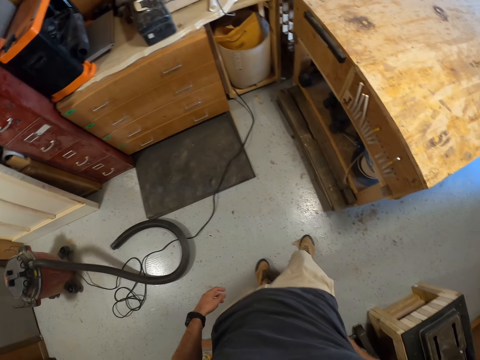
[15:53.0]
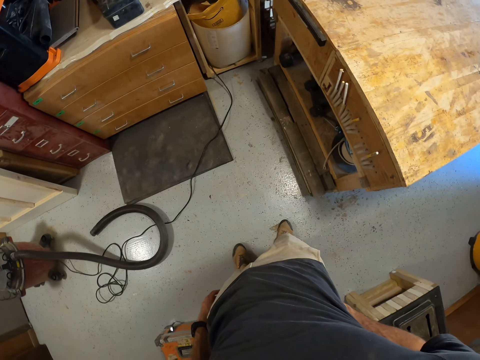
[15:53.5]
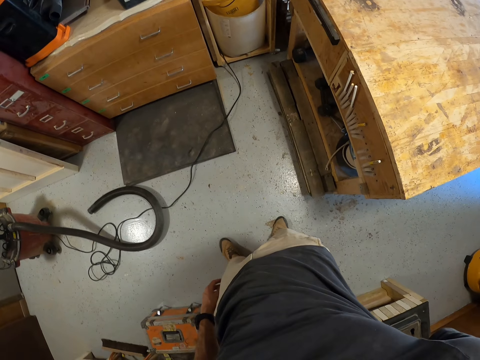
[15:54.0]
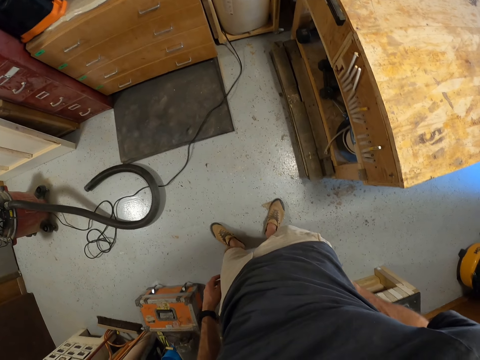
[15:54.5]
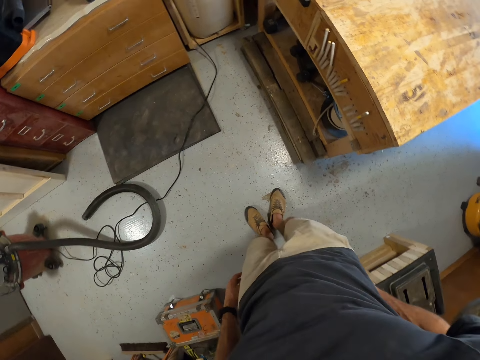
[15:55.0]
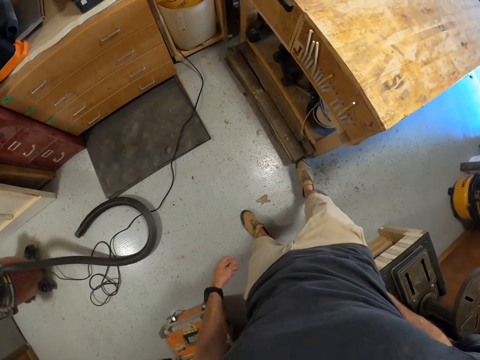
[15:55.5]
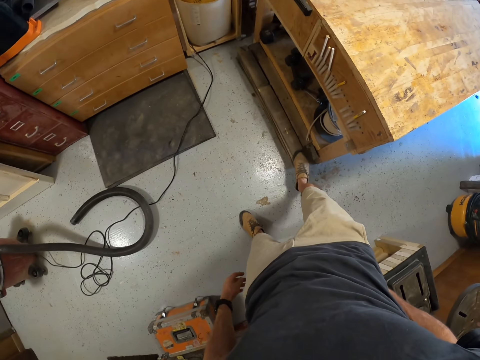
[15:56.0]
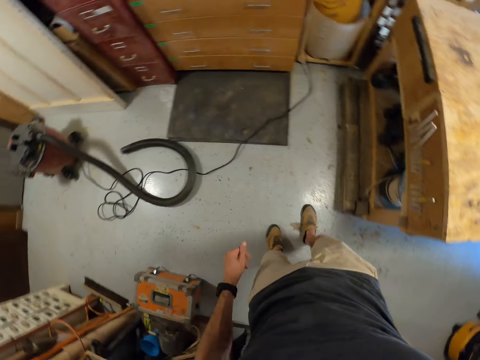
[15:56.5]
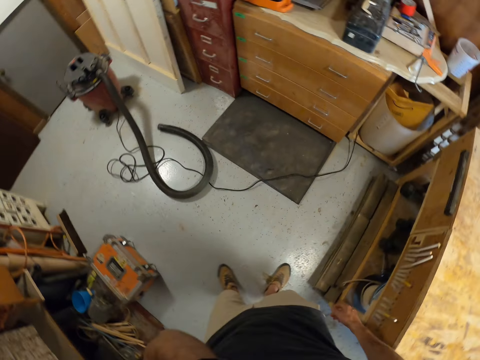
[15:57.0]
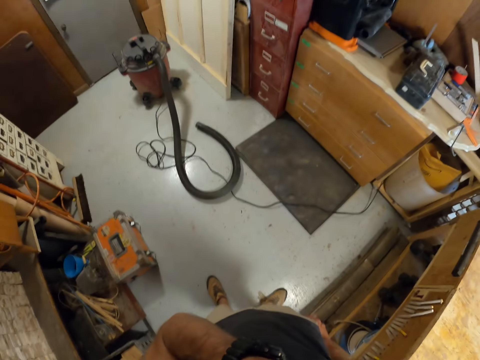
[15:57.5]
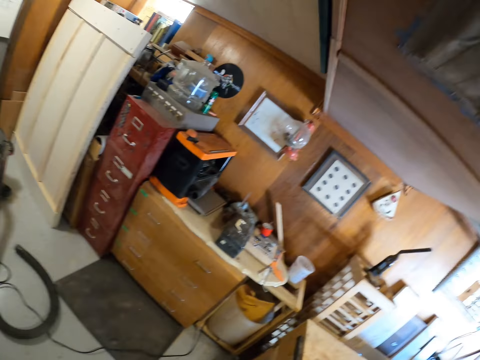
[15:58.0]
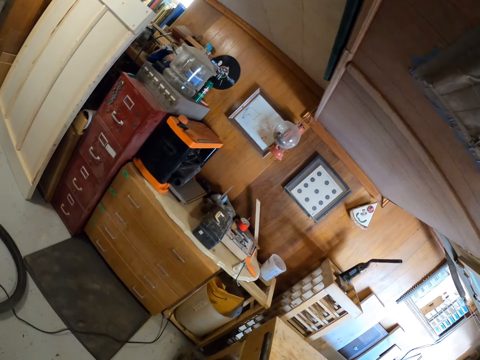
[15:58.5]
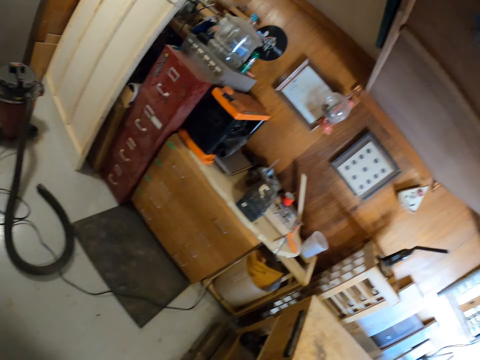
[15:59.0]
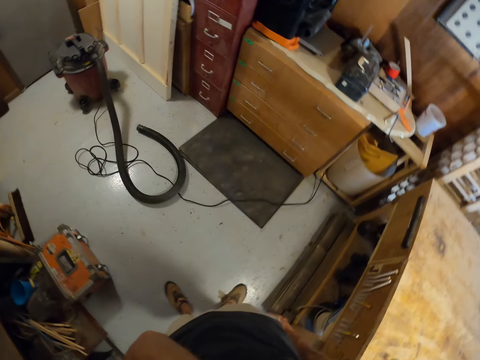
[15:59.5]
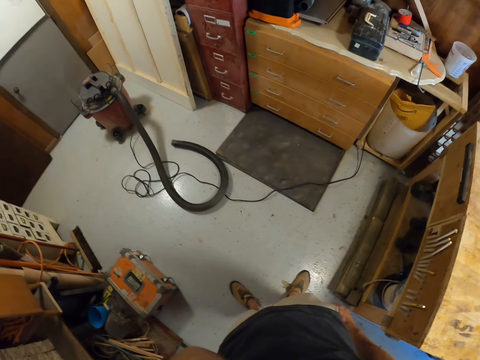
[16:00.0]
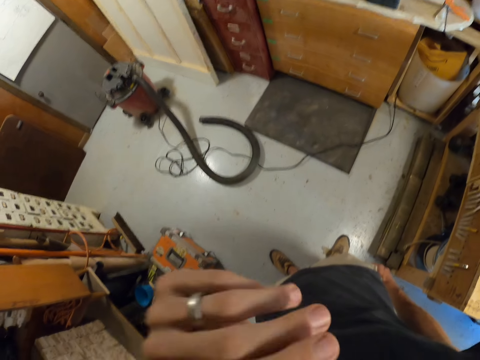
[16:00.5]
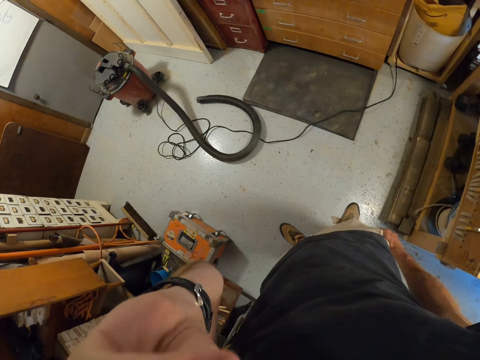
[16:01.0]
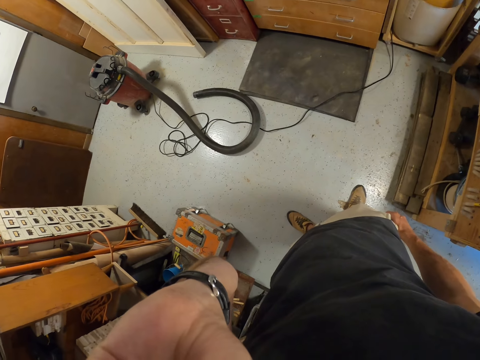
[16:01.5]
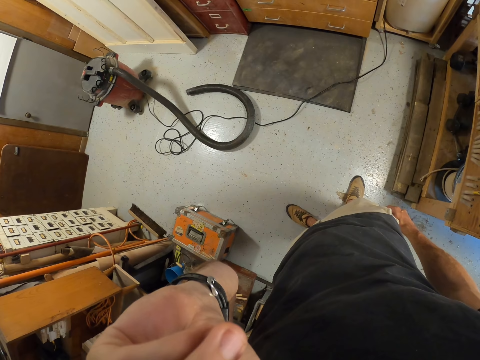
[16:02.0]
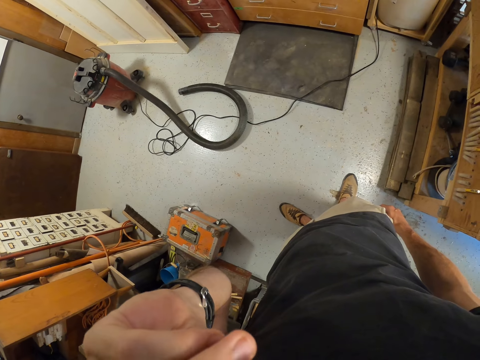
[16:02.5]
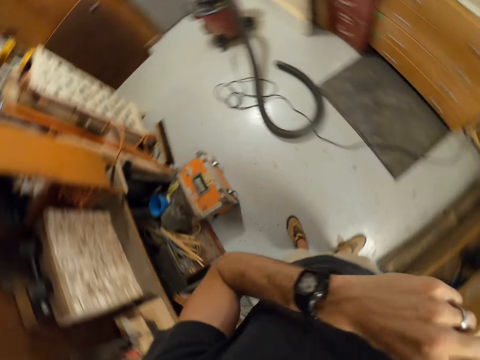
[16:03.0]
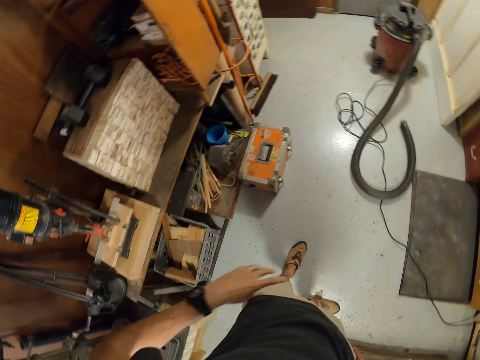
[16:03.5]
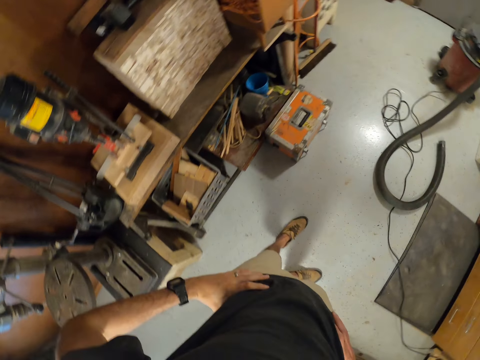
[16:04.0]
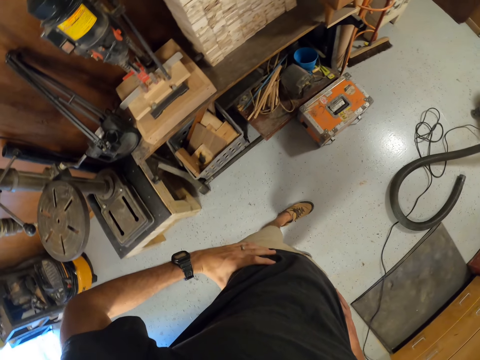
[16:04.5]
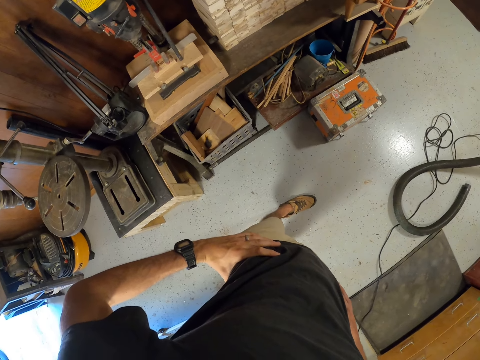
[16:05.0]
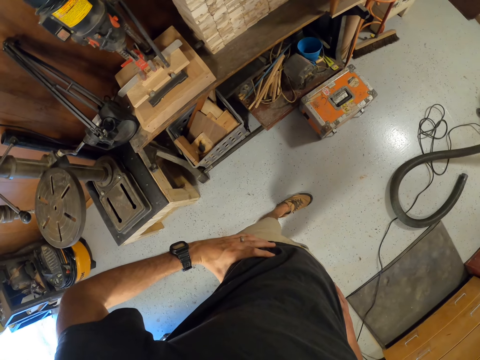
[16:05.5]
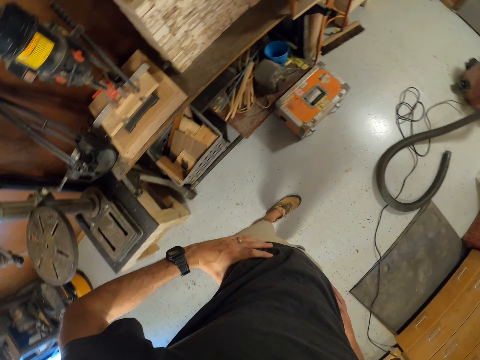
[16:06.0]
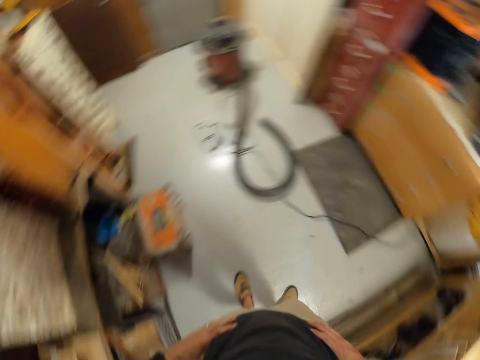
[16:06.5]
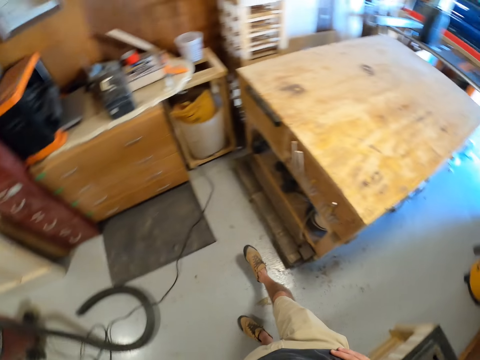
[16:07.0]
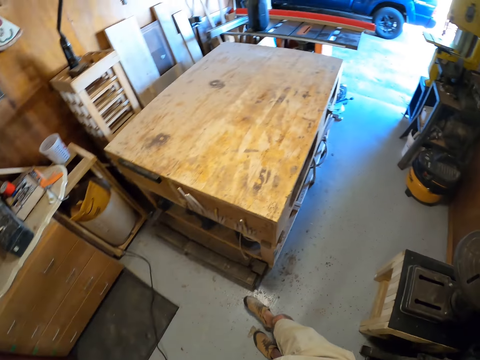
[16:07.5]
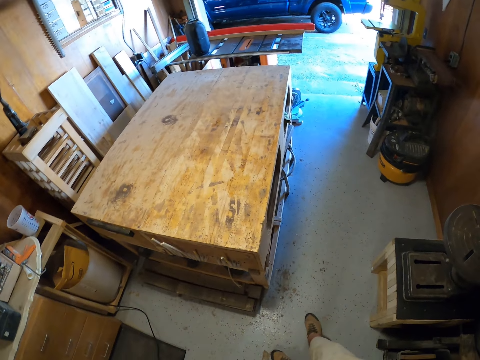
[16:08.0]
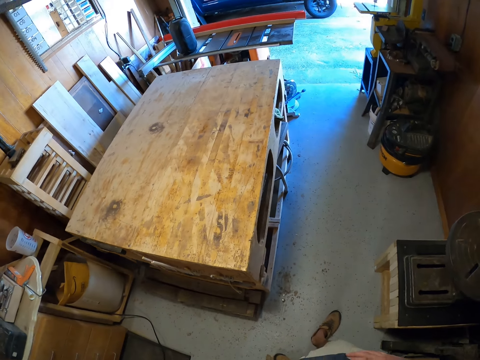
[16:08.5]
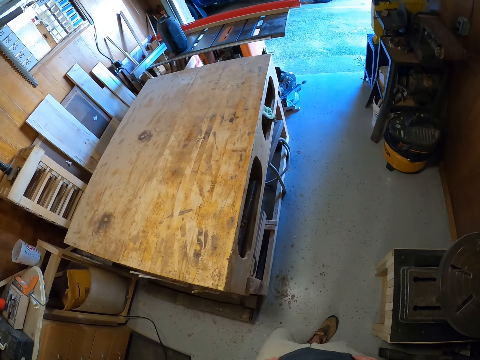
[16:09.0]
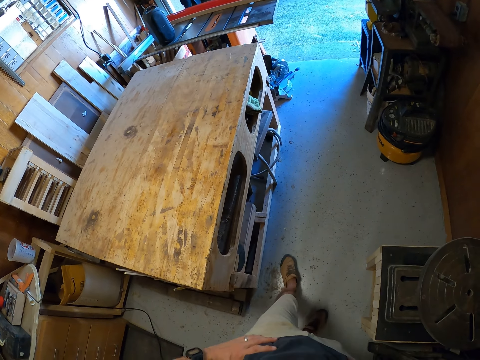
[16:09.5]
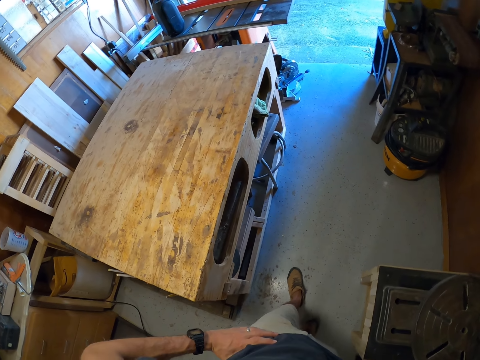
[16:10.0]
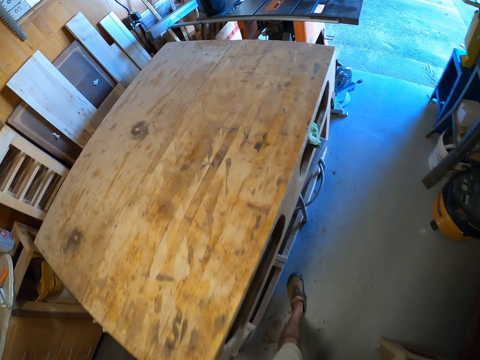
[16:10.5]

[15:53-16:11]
The camera wearer stares around the workshop. He stretches his leg to the wood on the floor, pushes the wood on the floor with his leg, and stretches his leg from the wood. He lifts his left hand to the camera and adjusts the camera. He touches his face with his left hand. He drops his hand back. He stares around the workshop. He walks inside the workshop.

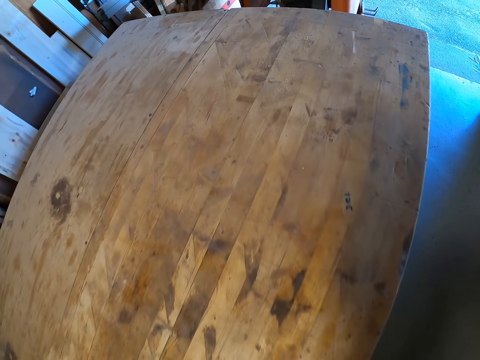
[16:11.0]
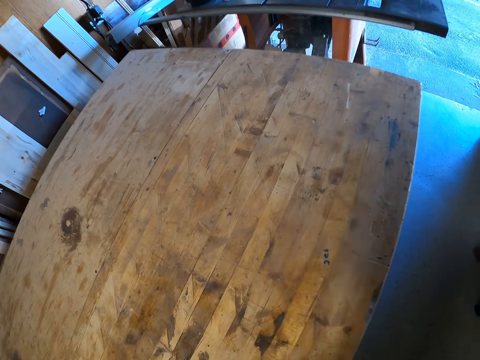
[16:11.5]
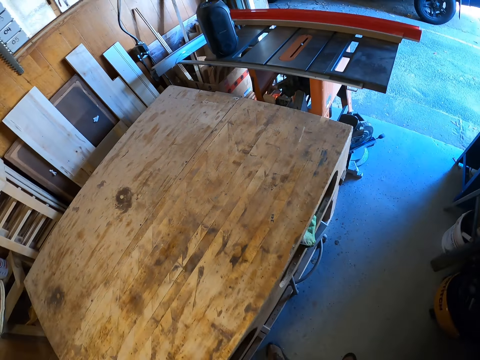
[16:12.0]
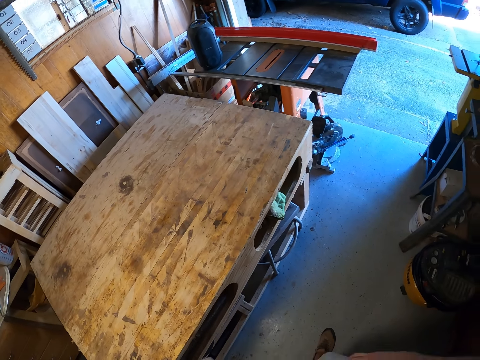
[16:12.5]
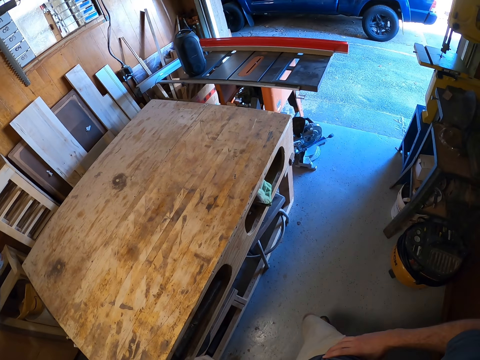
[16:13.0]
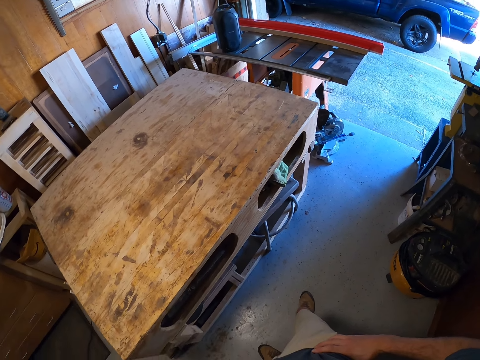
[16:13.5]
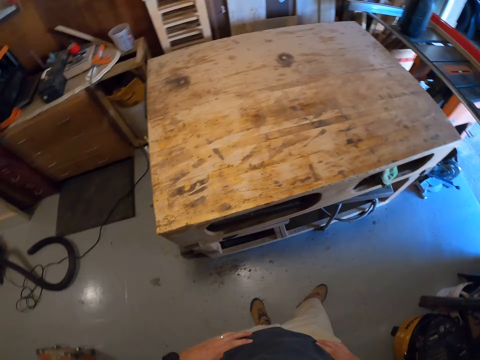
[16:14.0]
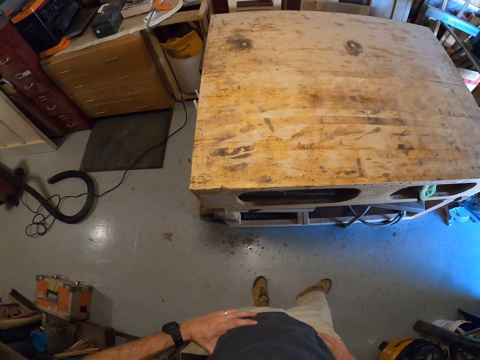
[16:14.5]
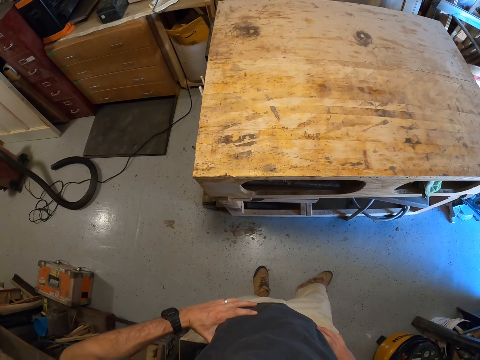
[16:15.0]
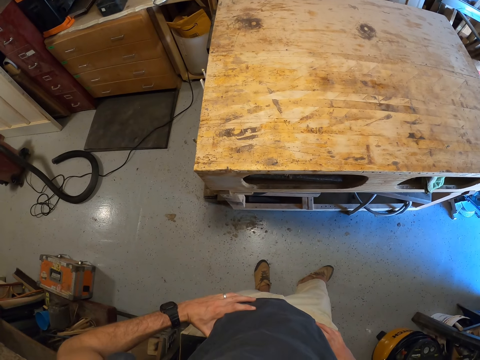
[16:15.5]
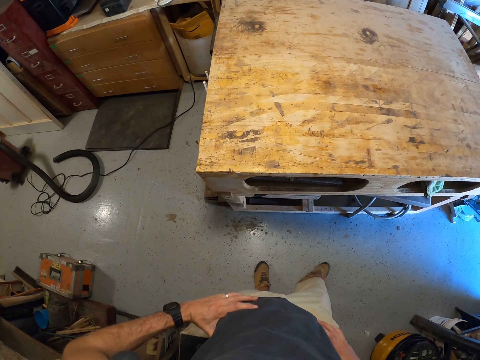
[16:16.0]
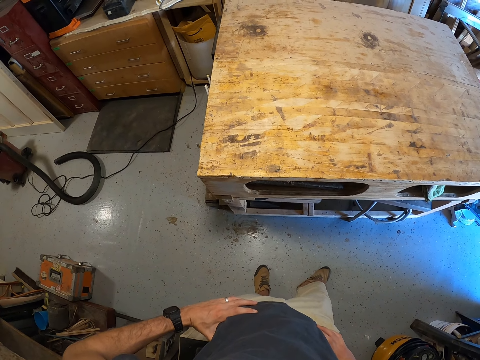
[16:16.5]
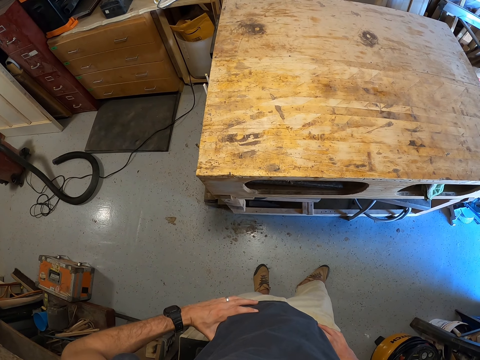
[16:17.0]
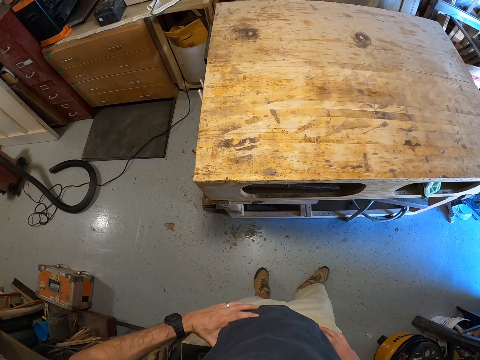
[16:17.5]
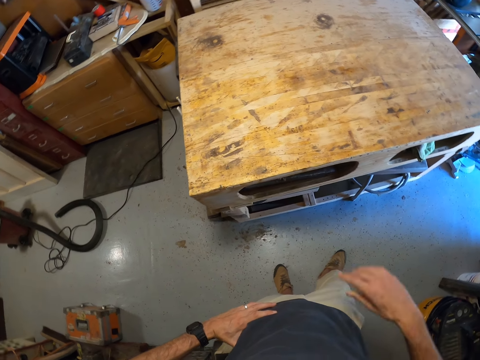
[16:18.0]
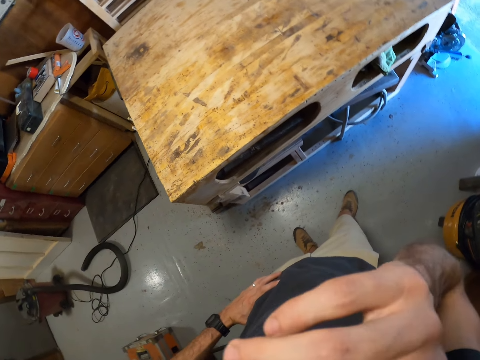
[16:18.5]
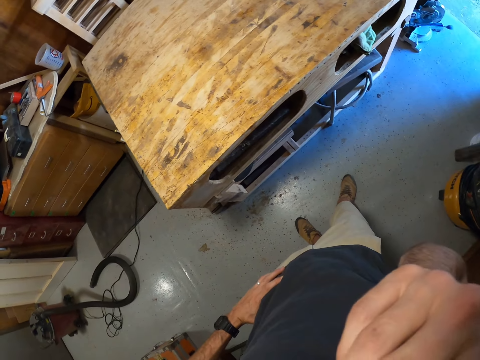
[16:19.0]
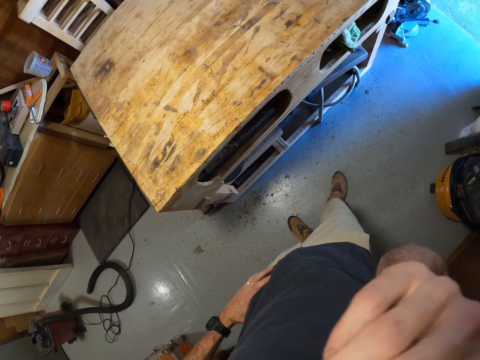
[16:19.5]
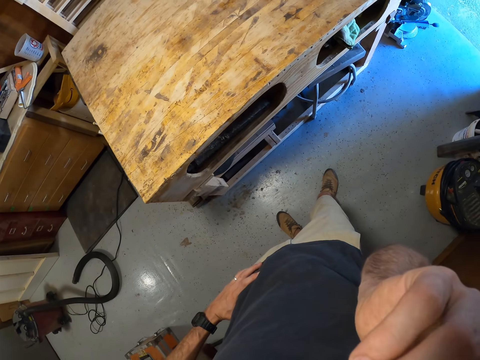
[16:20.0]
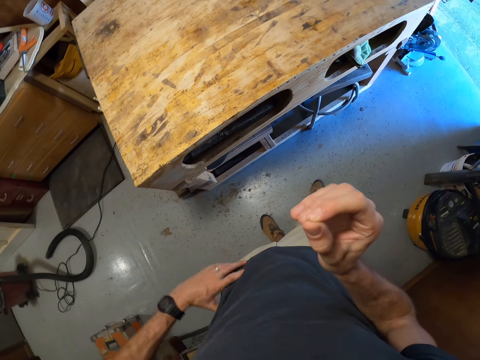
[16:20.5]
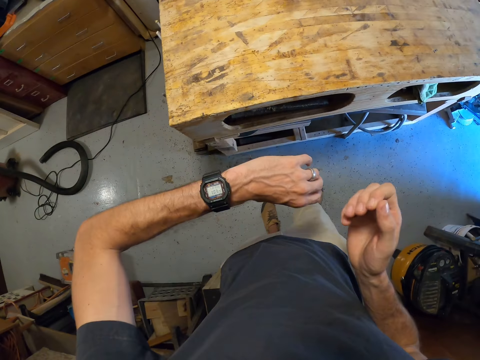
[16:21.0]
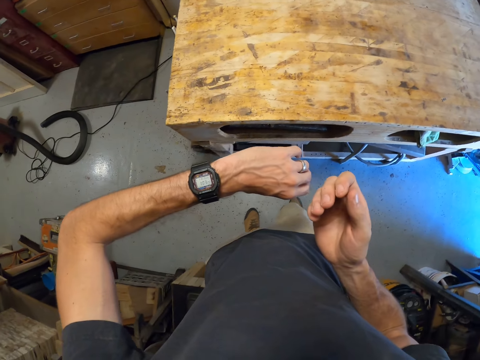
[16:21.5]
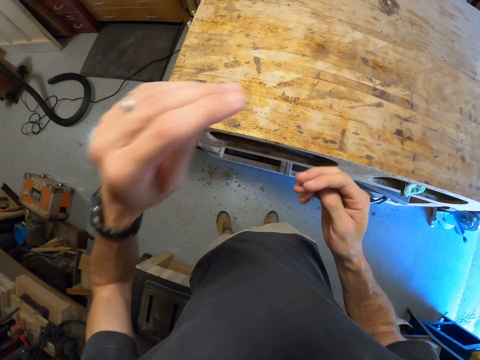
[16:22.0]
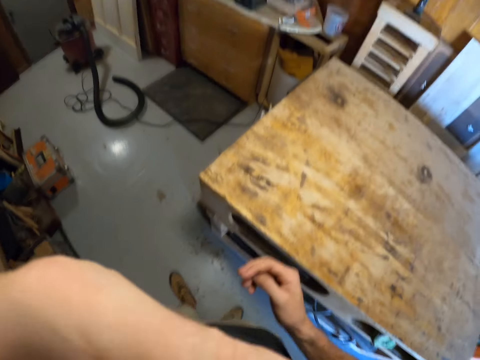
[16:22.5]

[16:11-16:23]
The camera wearer stands beside the table bench. He stares around the workshop. He touches his face with his right hand. He lifts his right hand to his face and wipes his hand on his face. He drops his hand back. He stares at the watch in his left hand. He lifts his left hand to the camera and adjusts the camera.
